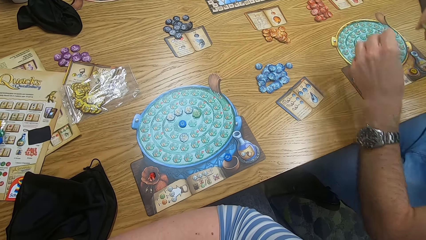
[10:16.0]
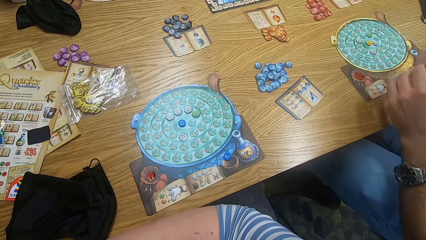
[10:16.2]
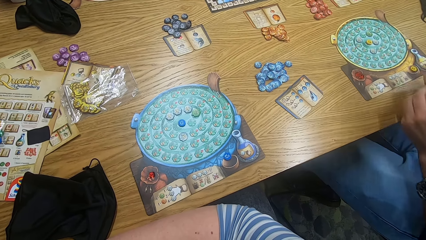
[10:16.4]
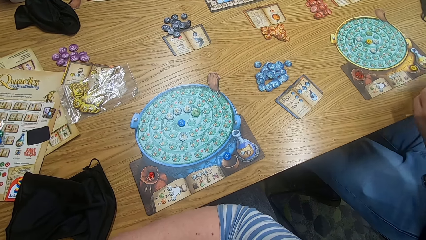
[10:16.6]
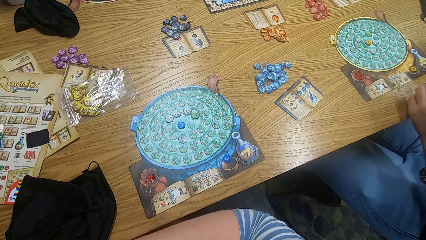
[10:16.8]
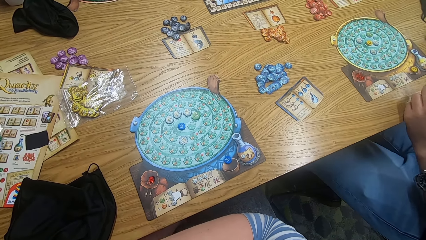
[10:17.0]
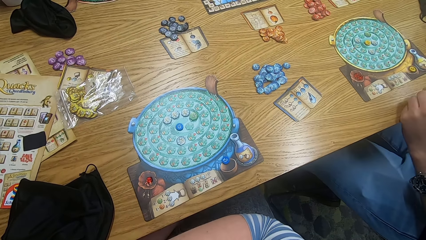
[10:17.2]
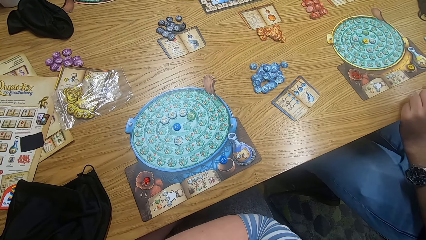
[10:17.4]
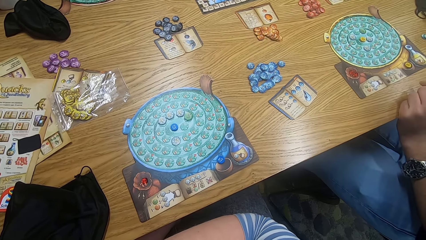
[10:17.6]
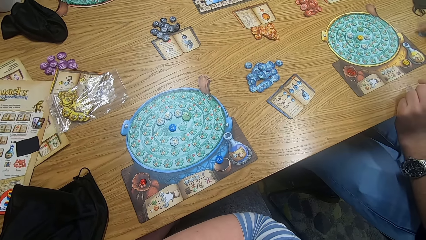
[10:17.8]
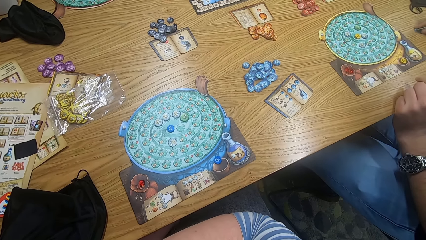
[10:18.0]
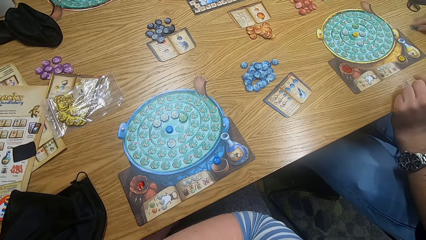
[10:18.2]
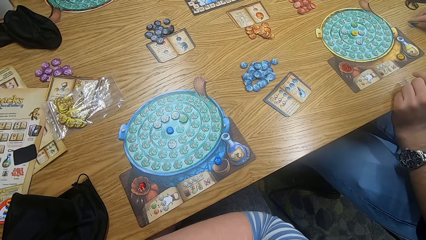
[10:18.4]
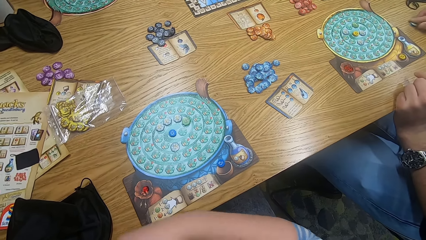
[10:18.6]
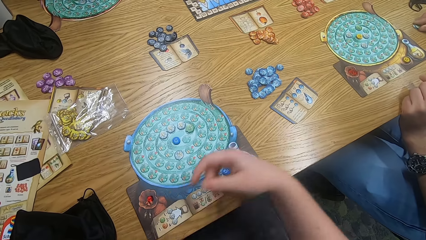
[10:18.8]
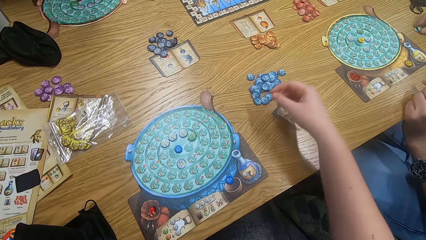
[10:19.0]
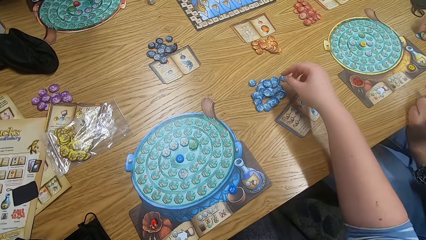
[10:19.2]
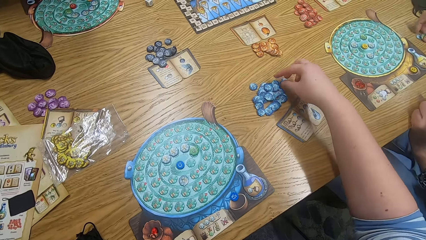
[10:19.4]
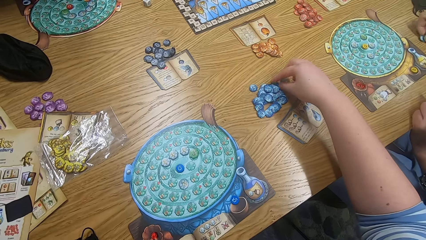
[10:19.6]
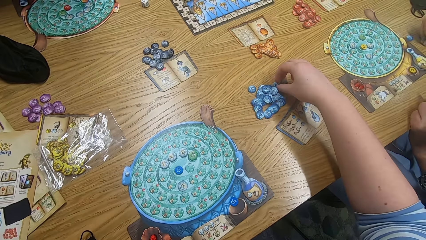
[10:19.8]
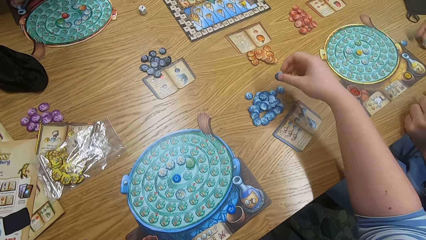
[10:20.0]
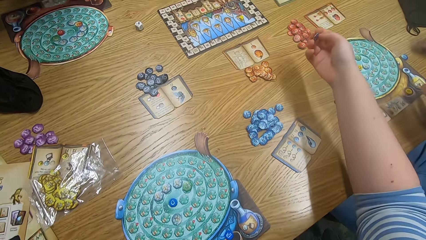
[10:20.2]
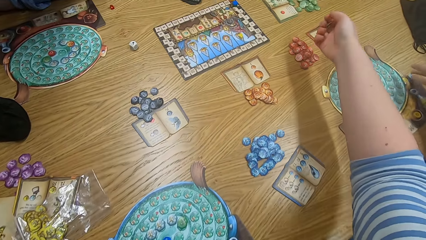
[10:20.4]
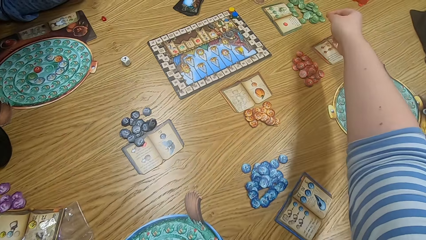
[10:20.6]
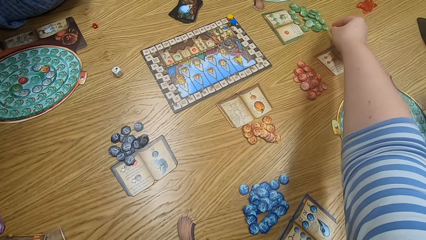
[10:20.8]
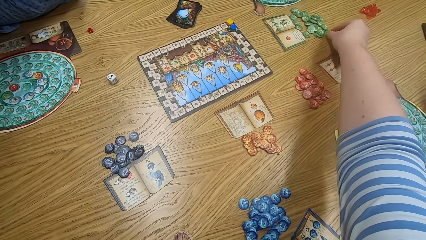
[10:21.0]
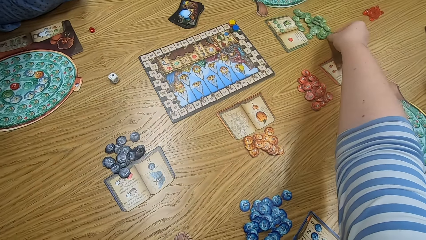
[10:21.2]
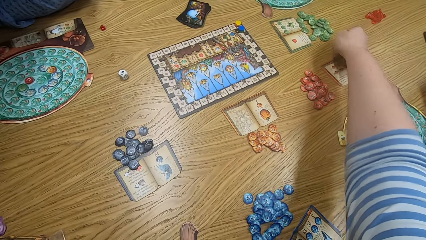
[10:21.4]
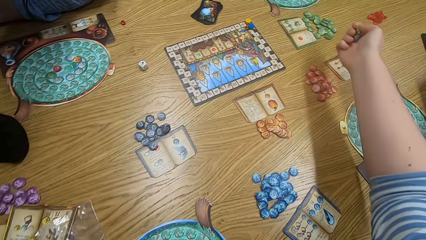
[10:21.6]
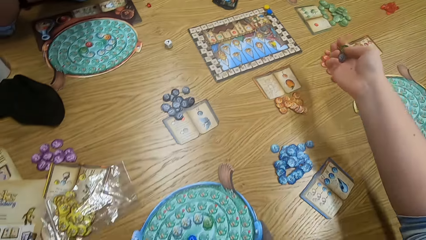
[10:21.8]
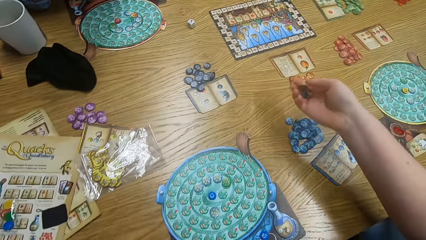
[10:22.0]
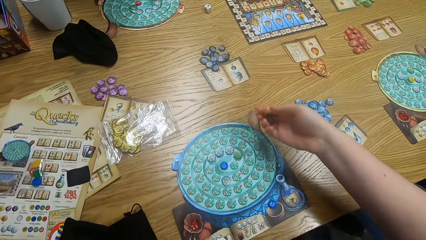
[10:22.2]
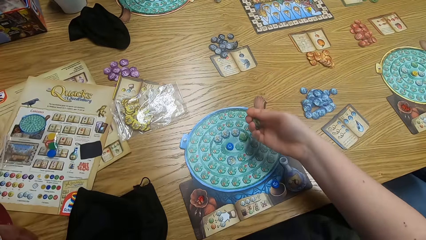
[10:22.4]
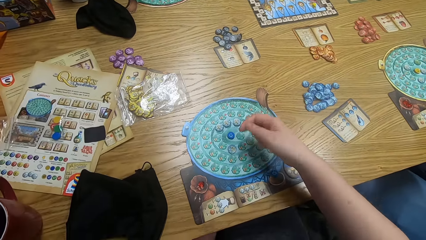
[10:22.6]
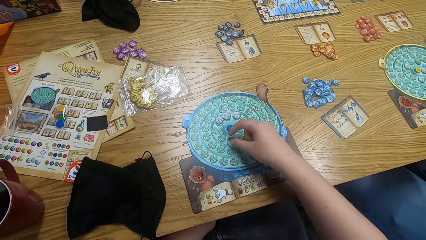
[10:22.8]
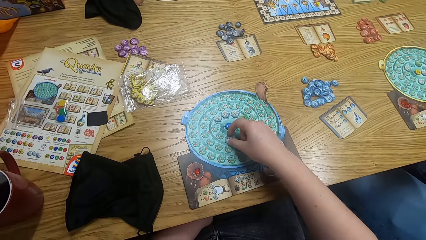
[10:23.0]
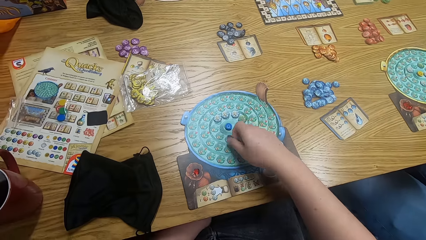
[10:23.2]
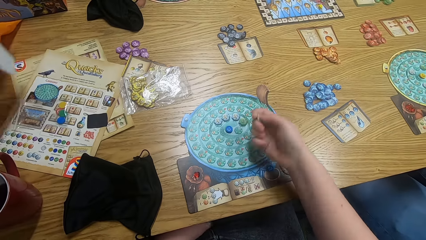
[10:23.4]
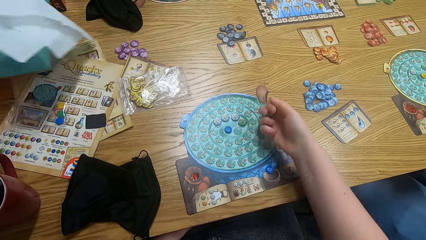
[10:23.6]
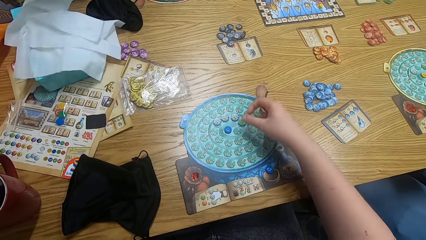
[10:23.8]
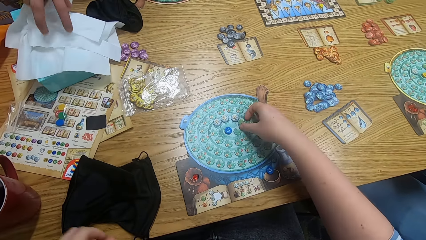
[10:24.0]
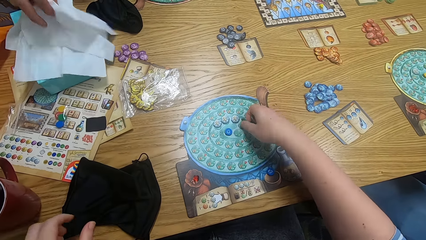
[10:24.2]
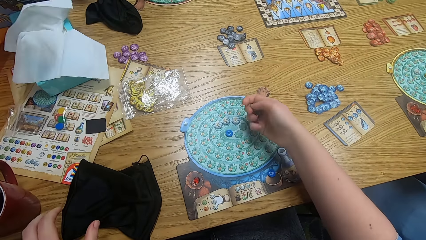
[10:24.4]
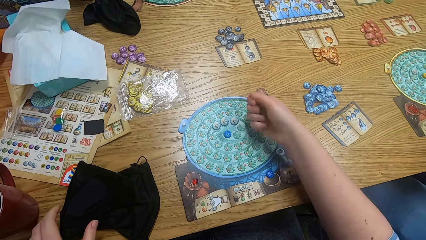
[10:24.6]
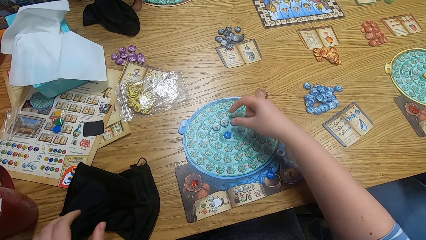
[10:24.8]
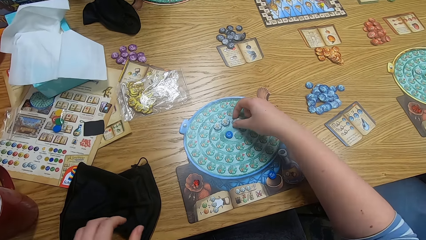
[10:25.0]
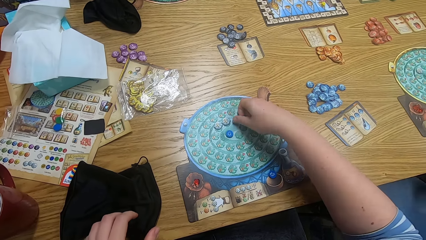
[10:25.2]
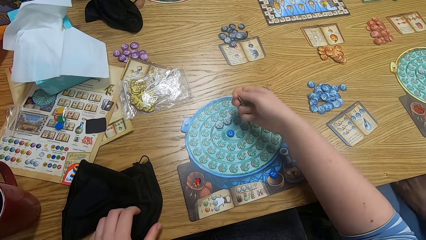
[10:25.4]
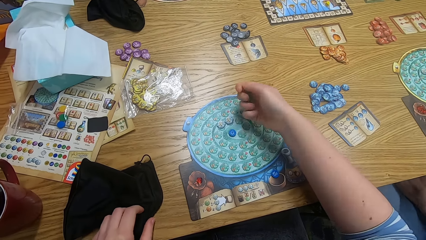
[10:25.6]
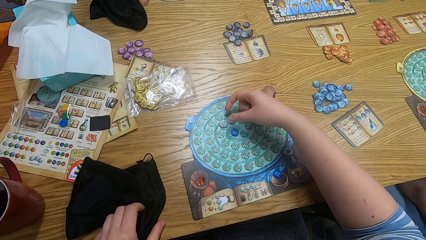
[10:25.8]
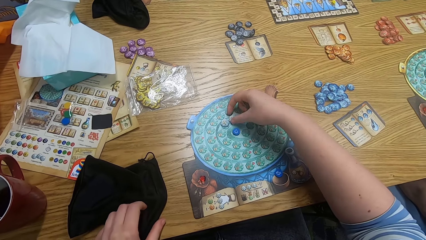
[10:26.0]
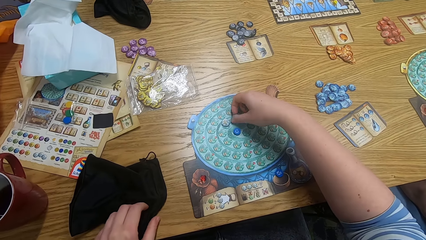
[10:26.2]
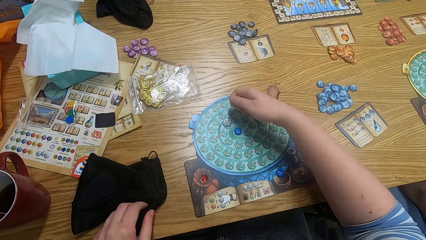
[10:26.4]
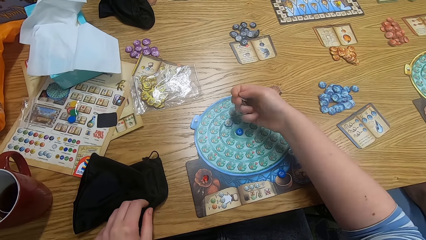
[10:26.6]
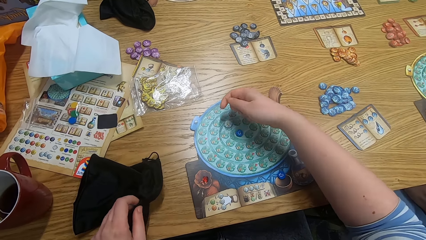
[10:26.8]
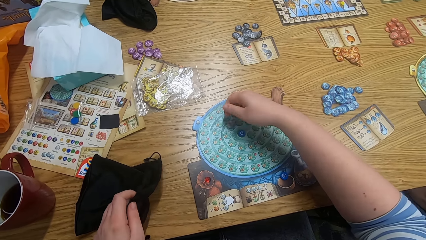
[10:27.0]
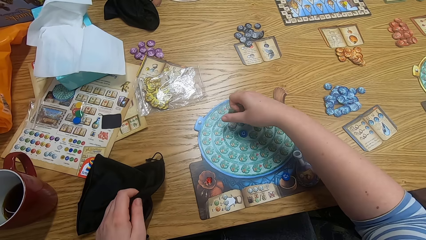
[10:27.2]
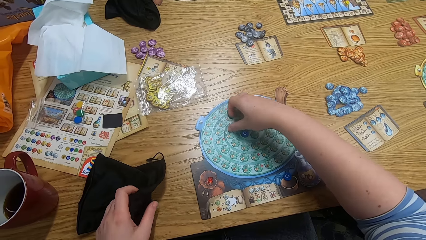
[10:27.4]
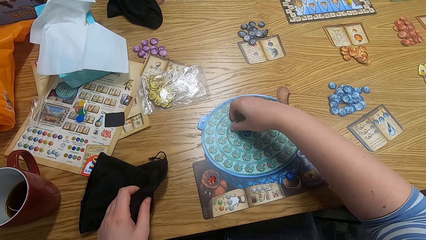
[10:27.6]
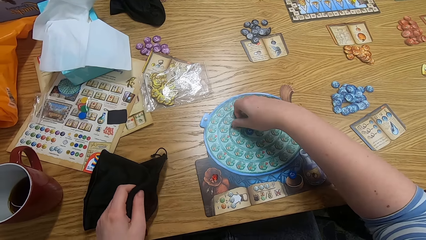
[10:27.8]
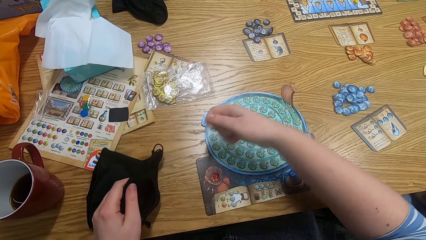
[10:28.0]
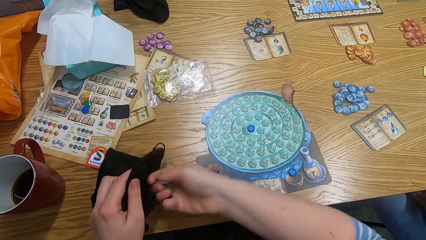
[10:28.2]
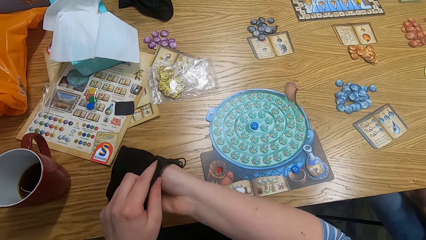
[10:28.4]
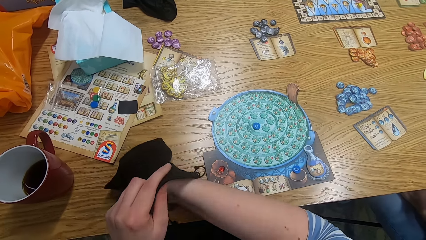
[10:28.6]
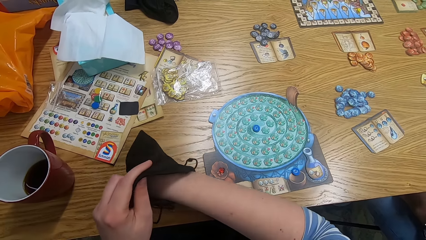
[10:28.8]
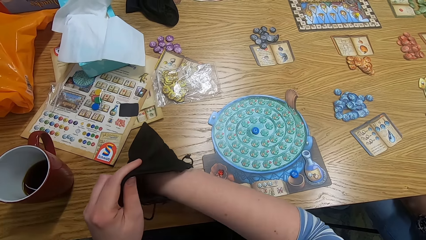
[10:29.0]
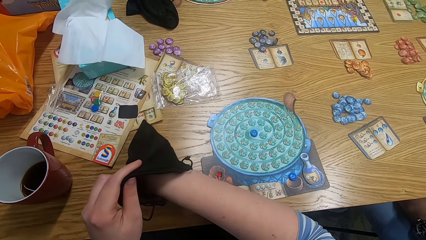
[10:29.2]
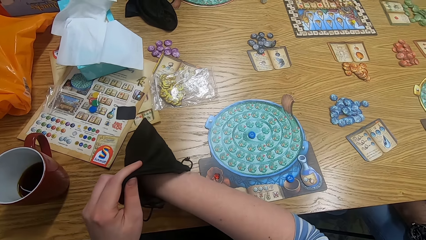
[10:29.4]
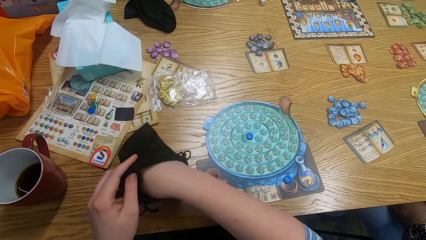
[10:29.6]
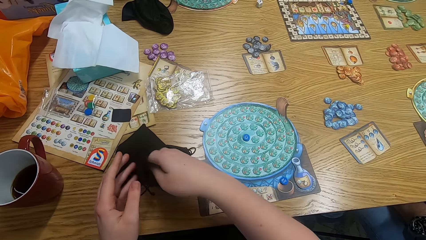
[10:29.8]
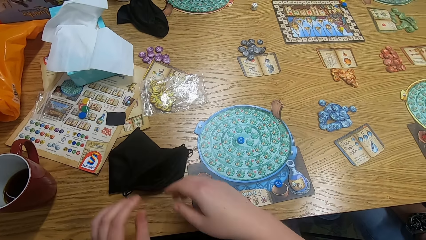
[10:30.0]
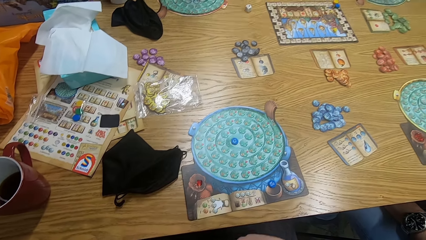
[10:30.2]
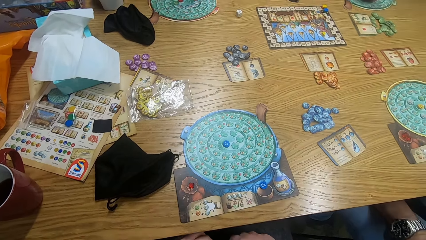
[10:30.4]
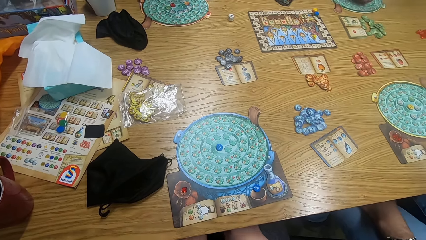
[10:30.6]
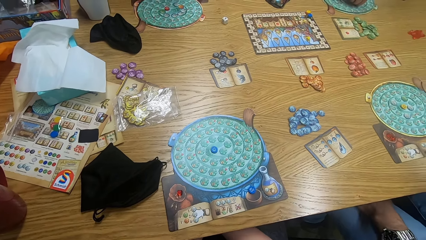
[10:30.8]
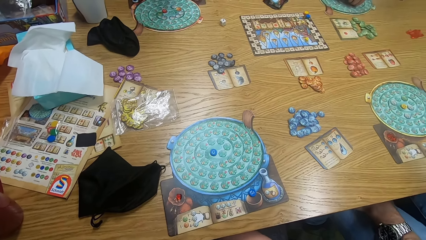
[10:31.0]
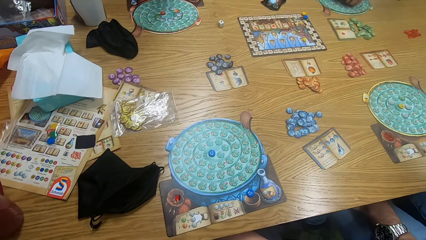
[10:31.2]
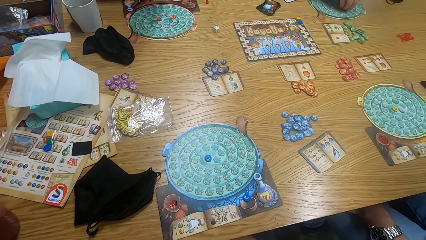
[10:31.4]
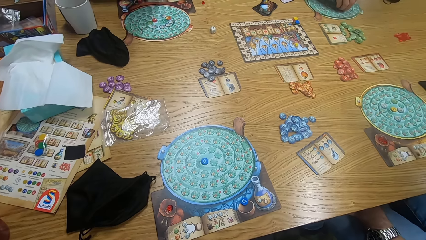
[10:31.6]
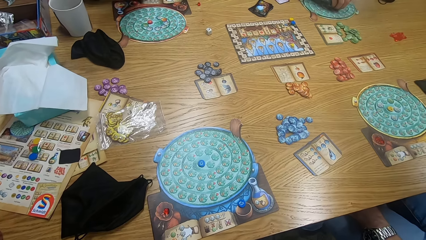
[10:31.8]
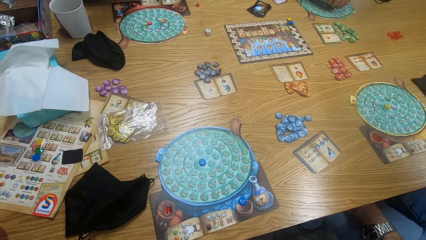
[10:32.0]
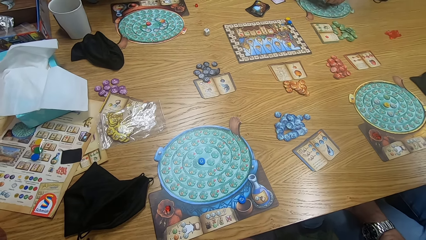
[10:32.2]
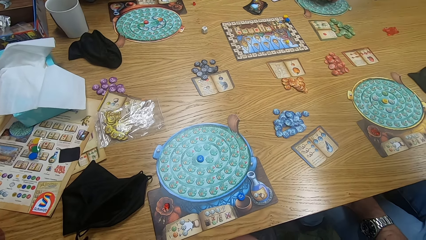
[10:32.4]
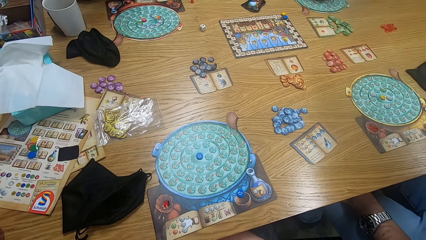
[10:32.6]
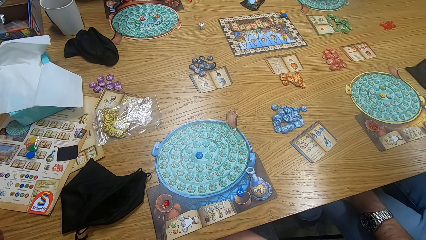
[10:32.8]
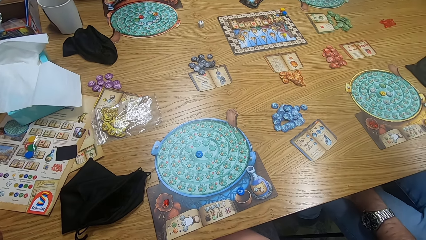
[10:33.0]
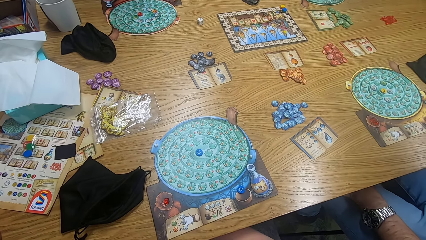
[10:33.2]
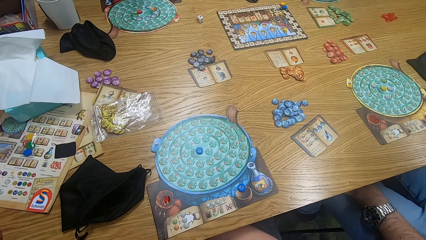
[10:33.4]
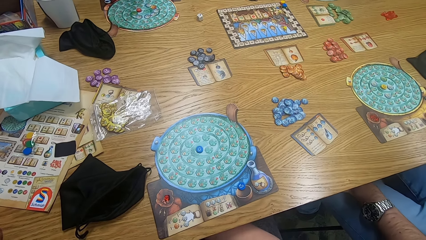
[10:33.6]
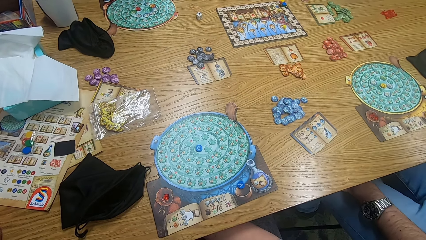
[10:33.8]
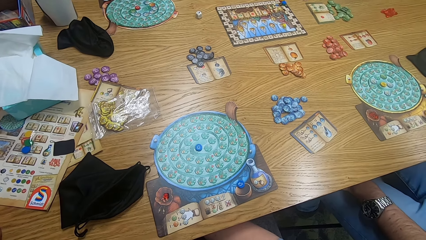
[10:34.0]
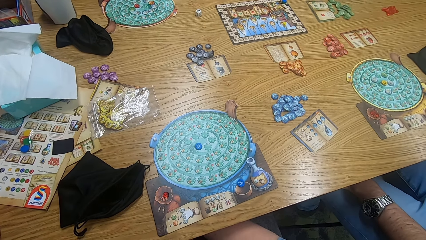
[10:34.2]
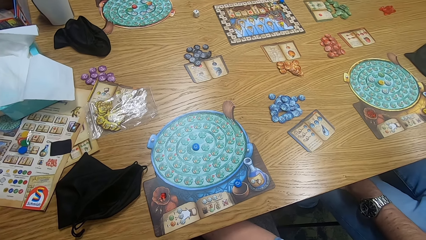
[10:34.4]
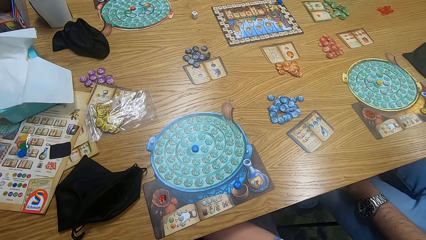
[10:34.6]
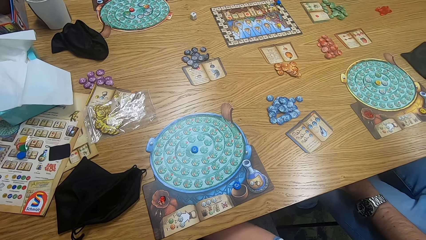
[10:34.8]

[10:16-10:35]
The camera wearer looks around. They play the game. A man touches something. The camera wearer picks tiles from the table. Another man drops serviettes on the table. The camera wearer plays the game. They pick tiles from the game board and put the tiles in the bag. They look around, and look around again. Another man plays the game.
